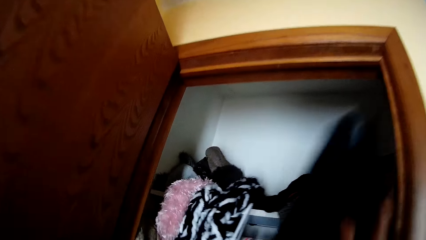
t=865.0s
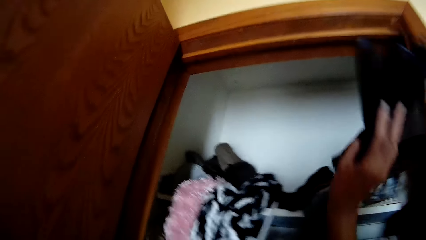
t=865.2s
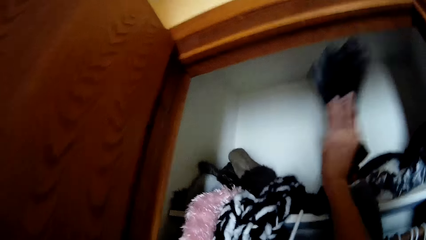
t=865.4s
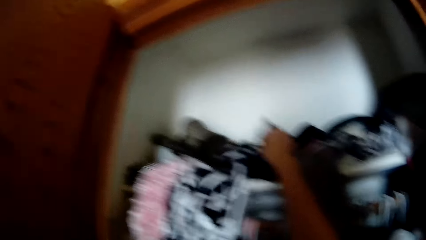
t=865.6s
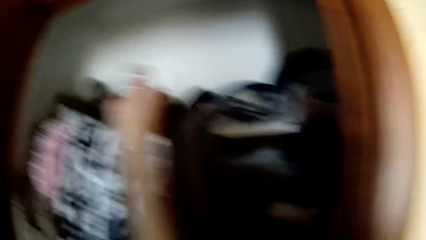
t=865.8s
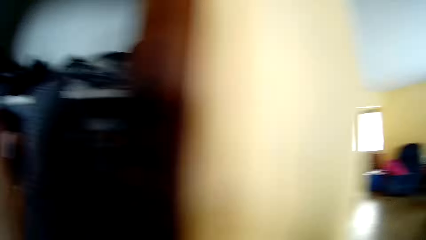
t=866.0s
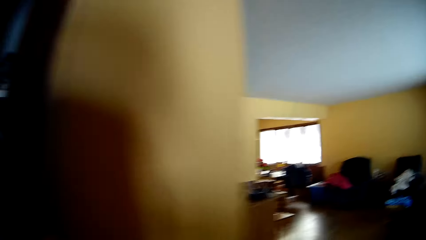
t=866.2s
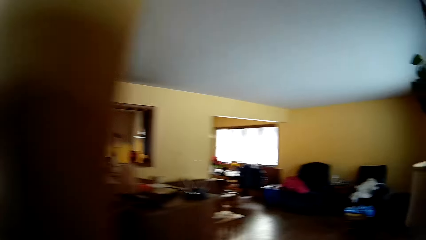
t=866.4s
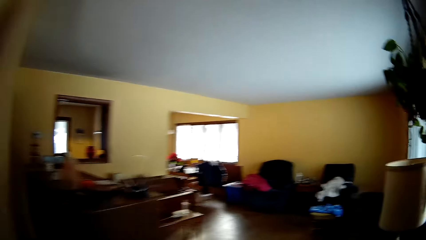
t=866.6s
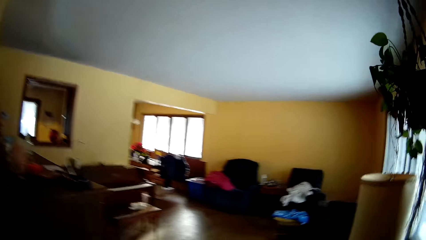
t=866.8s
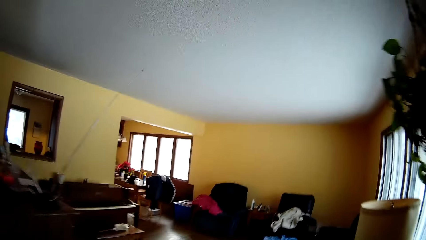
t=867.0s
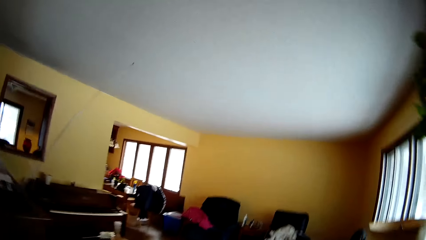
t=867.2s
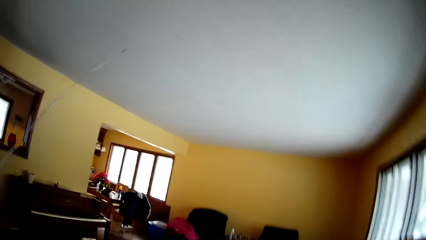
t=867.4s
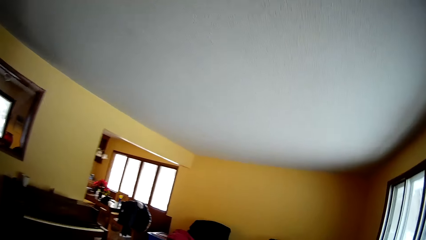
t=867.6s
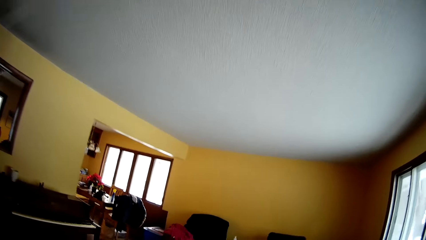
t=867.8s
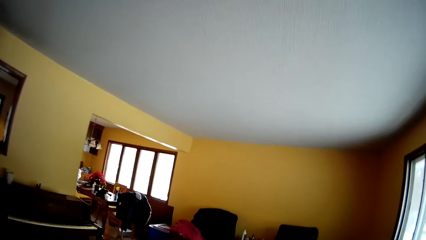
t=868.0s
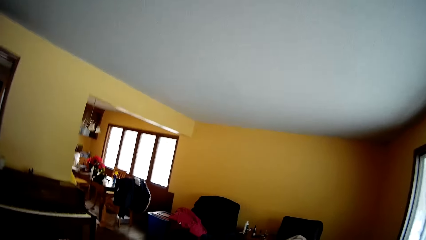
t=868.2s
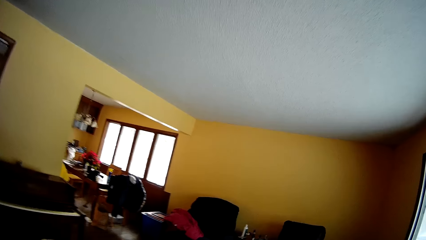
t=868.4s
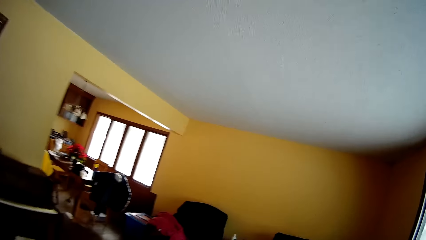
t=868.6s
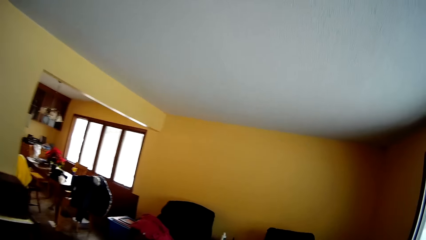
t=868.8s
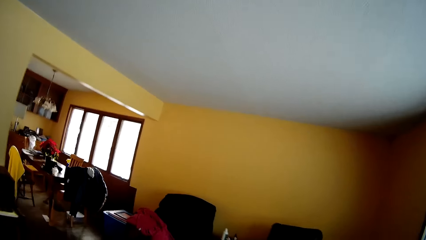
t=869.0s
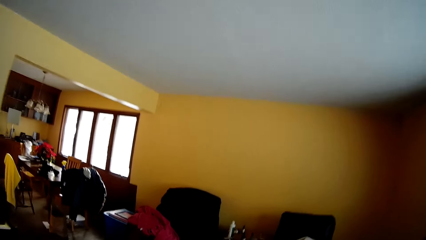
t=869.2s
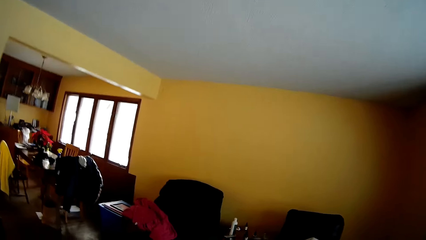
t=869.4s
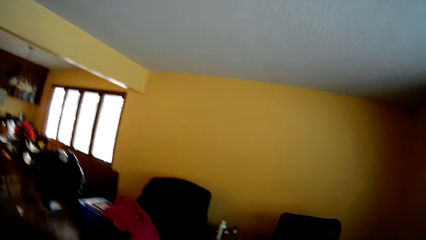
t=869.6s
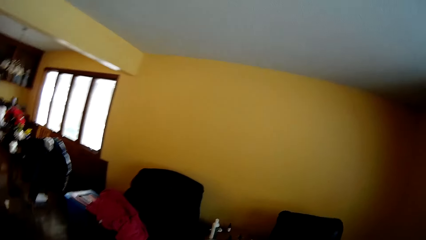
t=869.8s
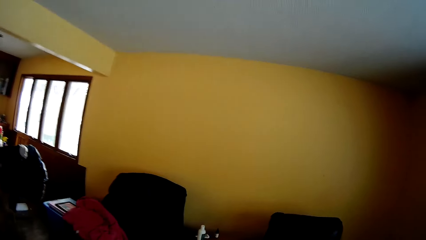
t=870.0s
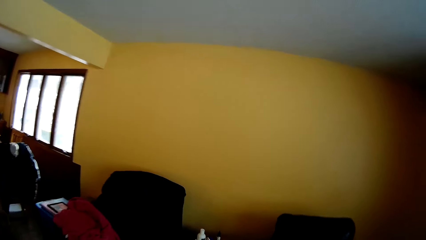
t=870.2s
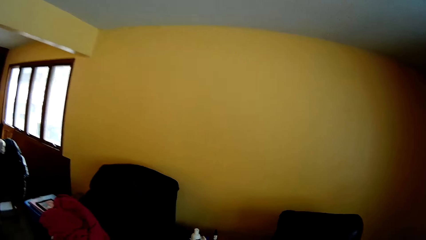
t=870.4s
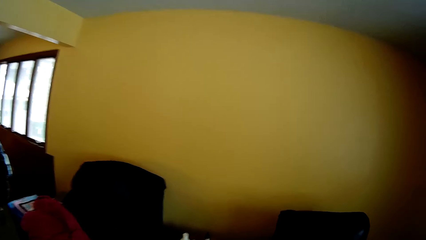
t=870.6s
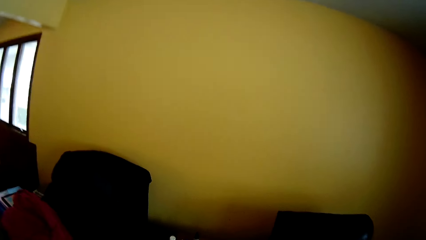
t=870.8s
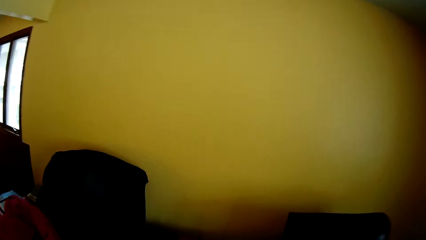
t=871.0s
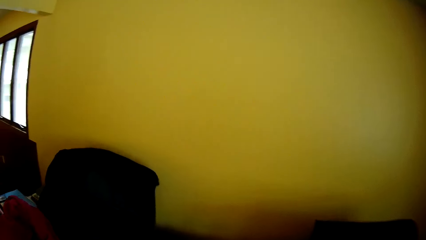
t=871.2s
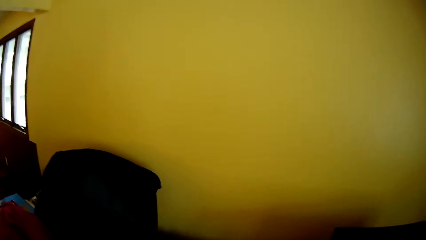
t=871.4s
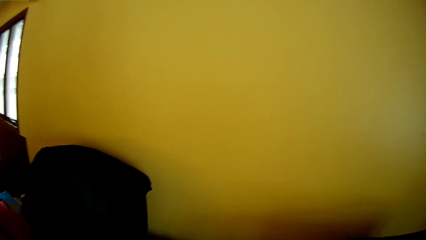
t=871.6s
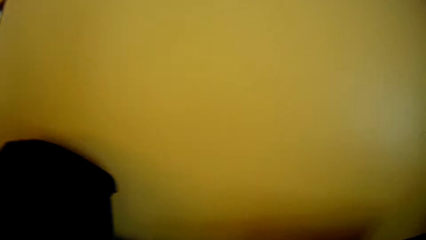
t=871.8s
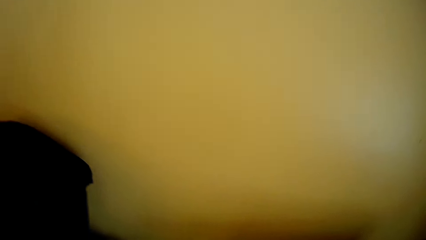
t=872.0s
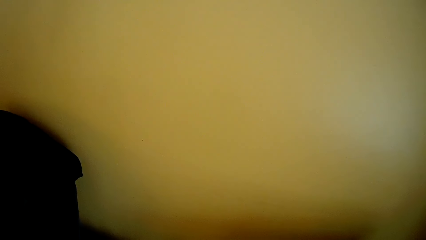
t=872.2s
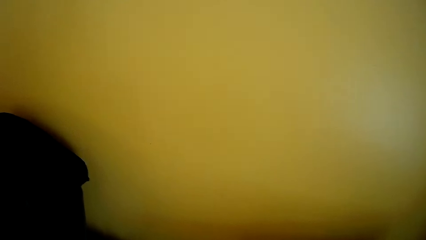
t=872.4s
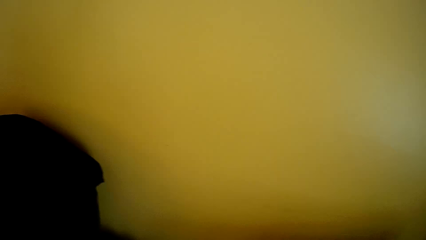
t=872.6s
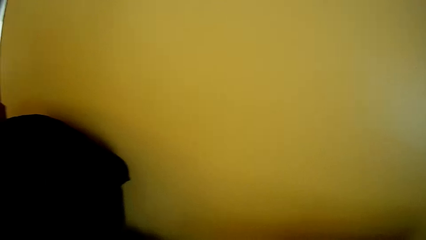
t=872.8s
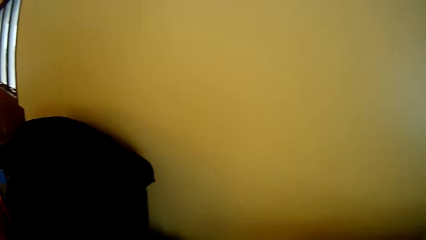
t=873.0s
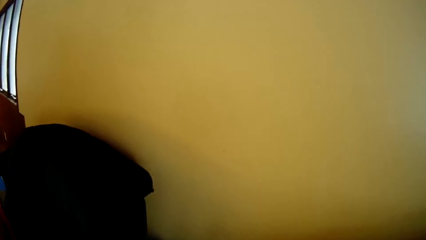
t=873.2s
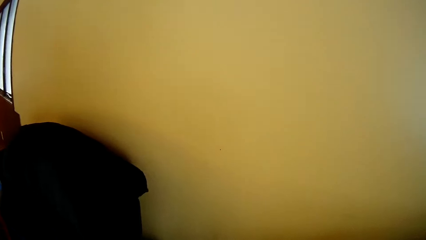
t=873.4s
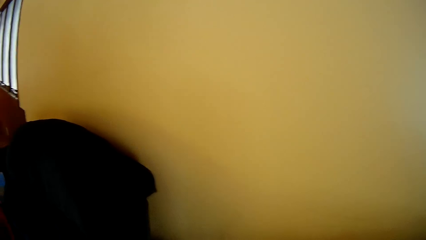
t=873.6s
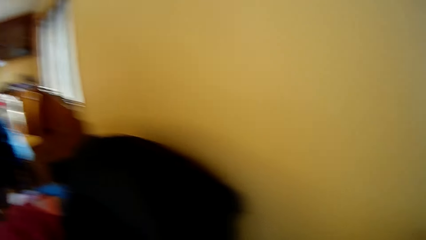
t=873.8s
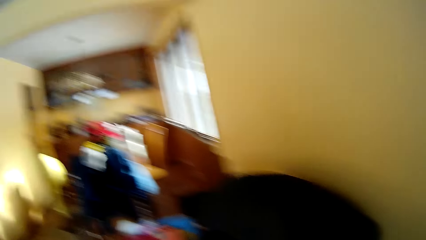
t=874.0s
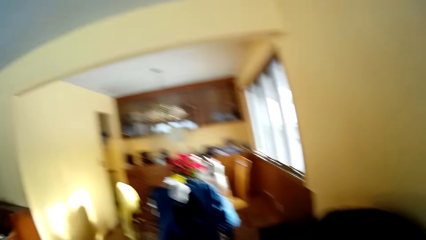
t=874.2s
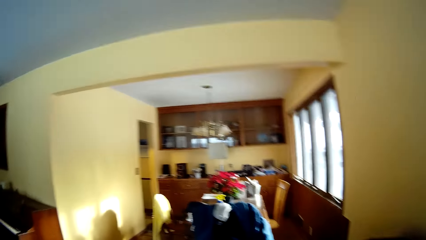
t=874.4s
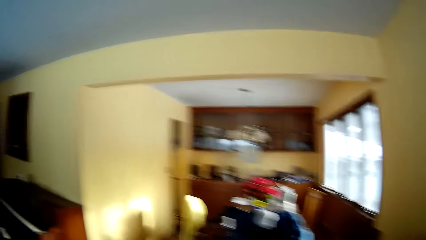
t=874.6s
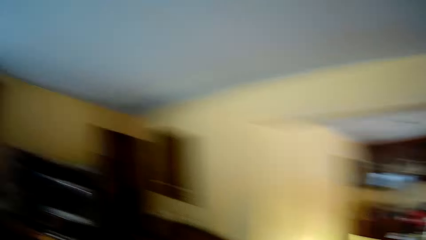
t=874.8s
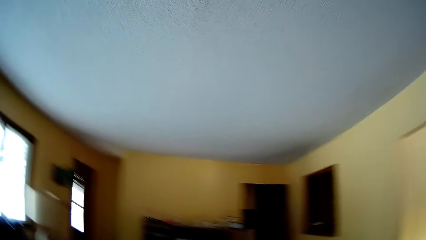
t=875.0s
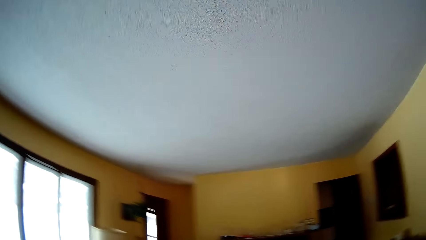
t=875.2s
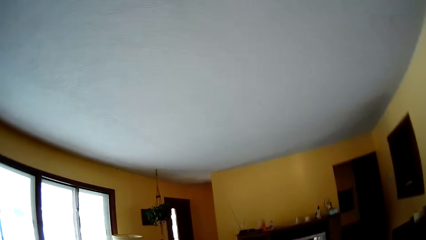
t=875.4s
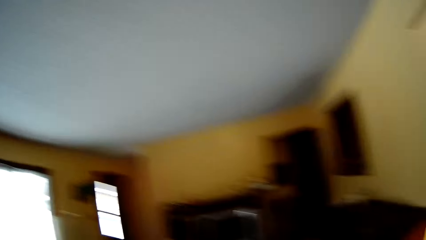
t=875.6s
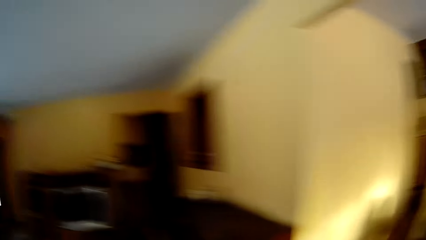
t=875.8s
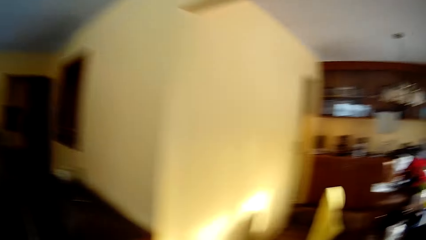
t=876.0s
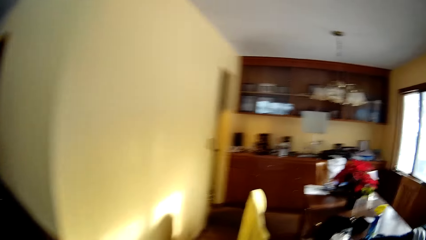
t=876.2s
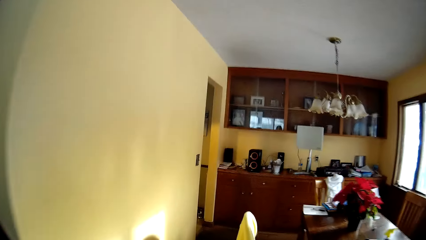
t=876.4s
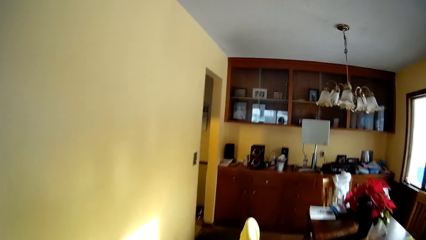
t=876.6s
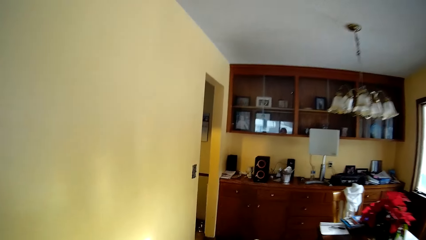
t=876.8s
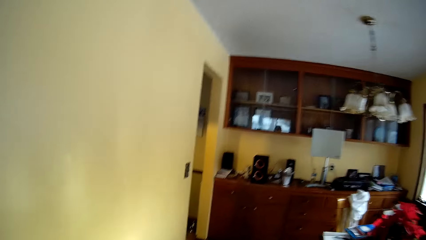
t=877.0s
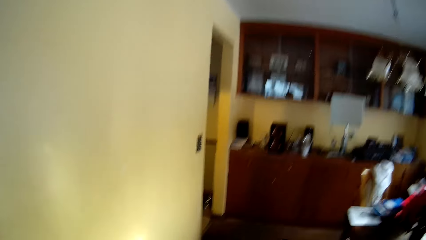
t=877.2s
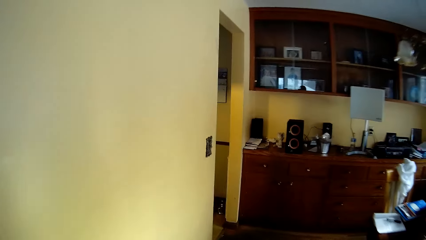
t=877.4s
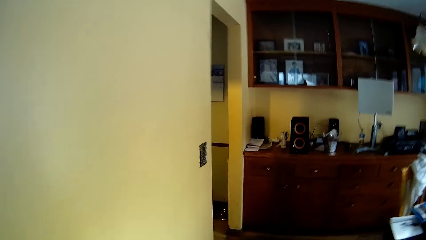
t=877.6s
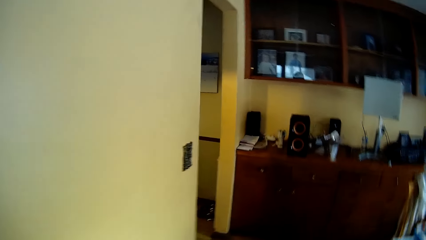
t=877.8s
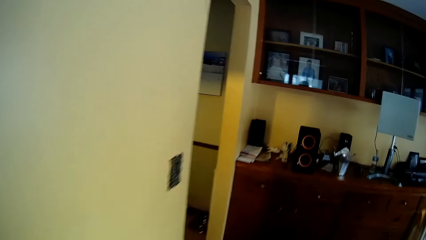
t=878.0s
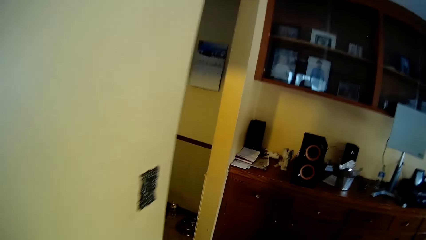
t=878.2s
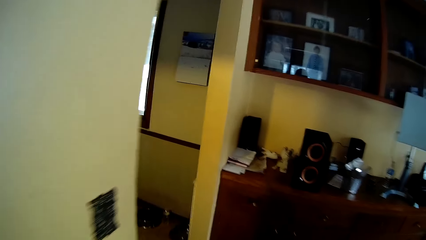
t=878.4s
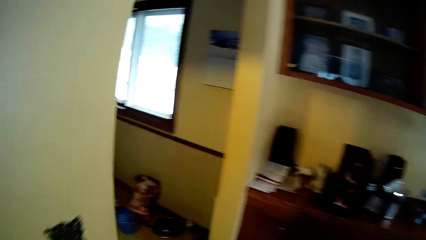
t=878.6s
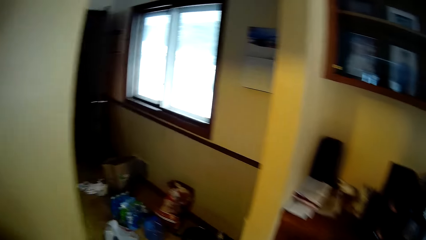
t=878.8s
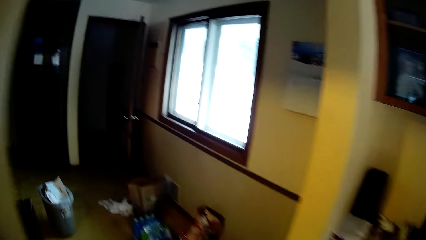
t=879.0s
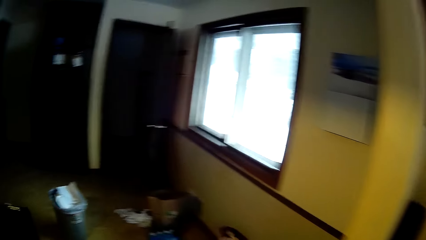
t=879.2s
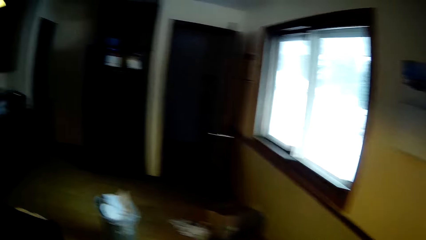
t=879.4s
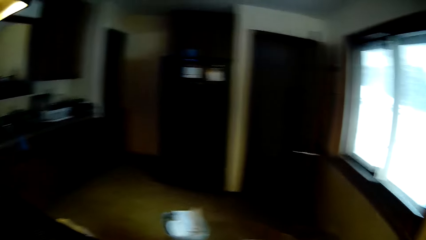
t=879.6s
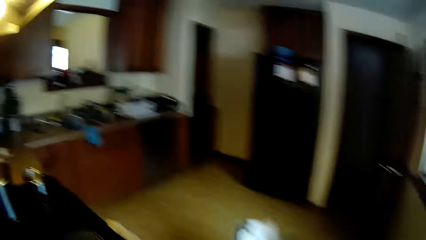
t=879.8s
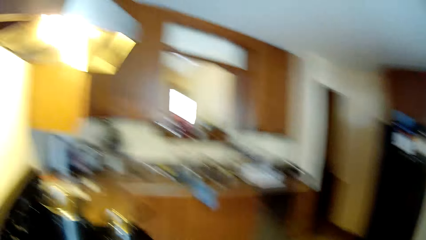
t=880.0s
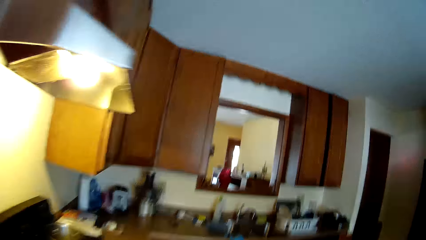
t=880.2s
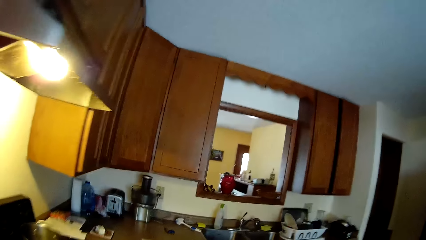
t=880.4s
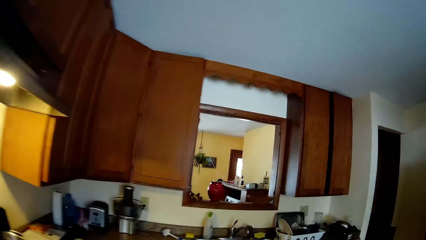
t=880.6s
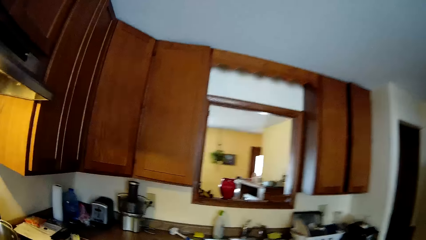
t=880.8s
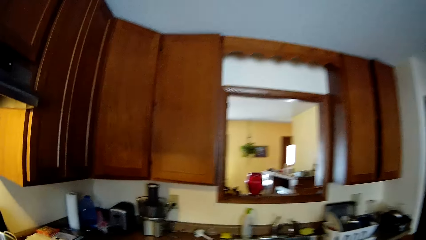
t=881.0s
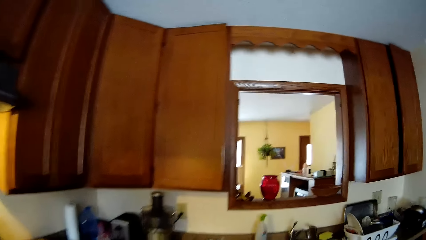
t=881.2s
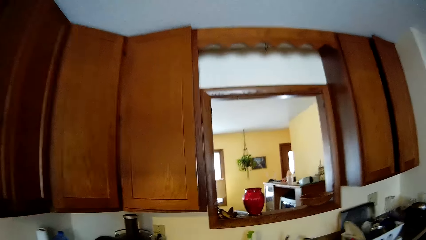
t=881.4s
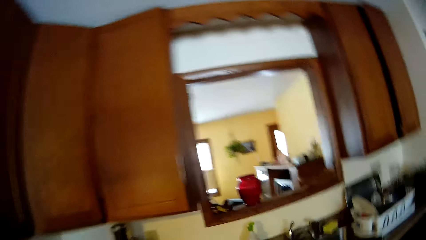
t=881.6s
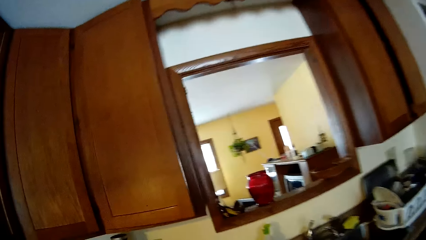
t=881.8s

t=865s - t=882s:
The camera wearer drops a shirt in the wardrobe with her right hand. She walks towards a kitchen. She walks around the room. She looks around. She walks around the room.
